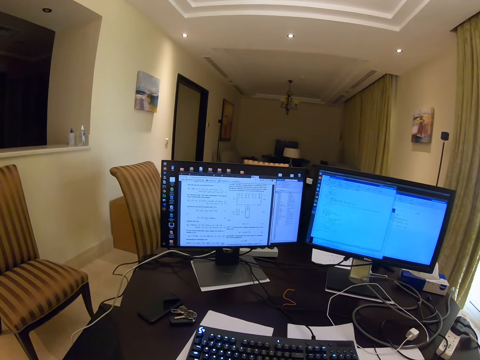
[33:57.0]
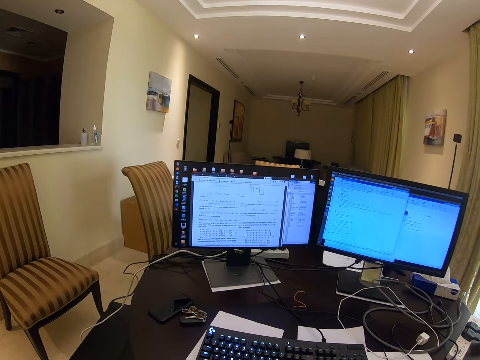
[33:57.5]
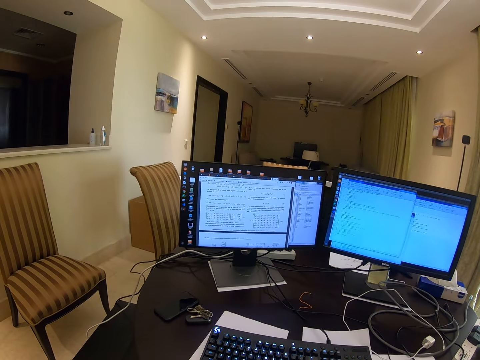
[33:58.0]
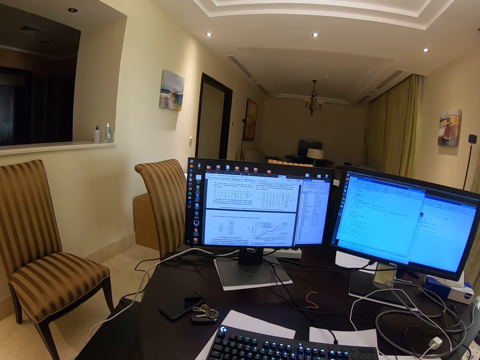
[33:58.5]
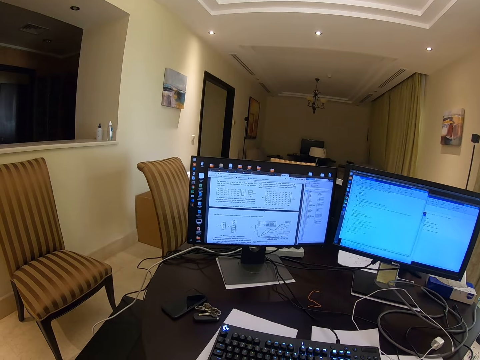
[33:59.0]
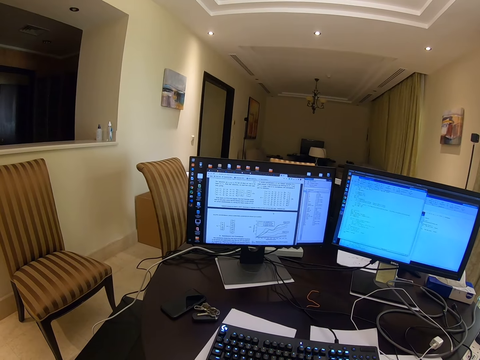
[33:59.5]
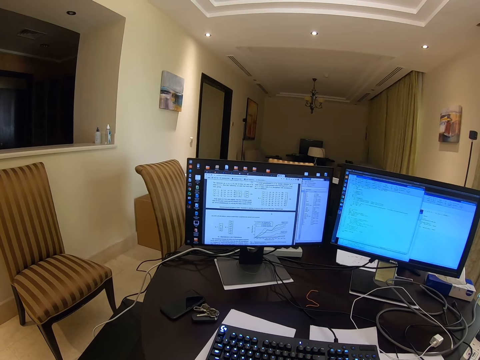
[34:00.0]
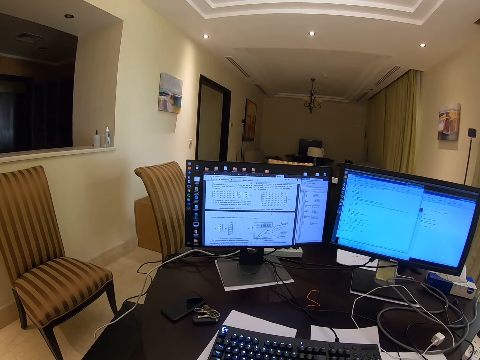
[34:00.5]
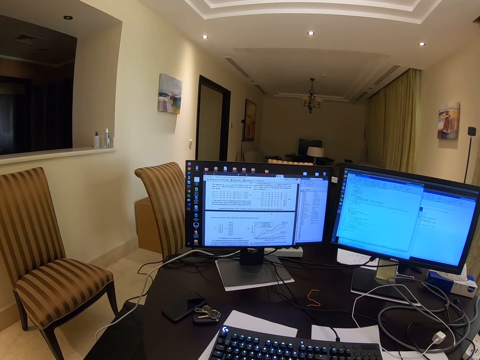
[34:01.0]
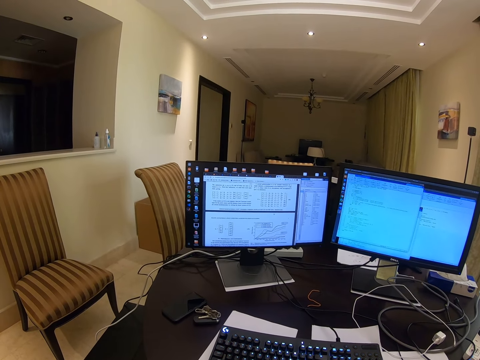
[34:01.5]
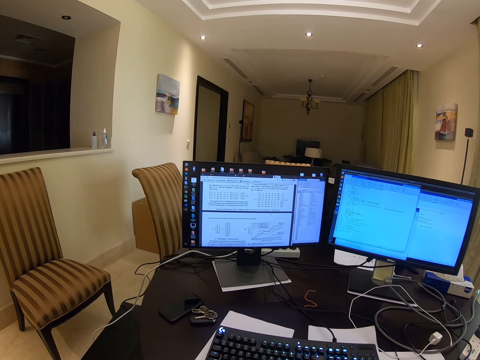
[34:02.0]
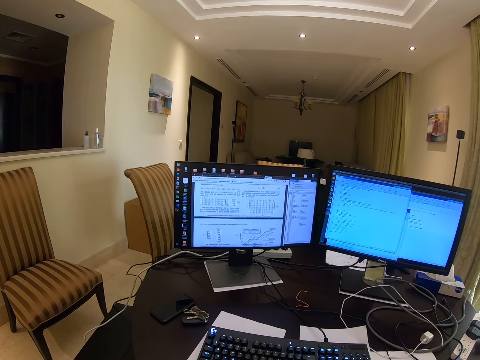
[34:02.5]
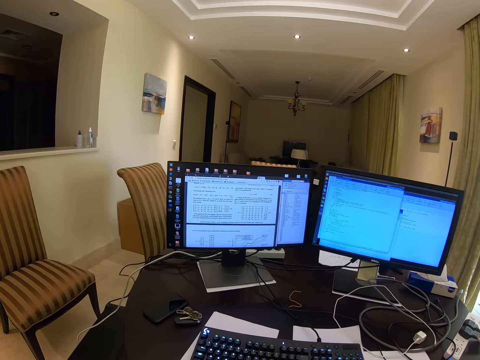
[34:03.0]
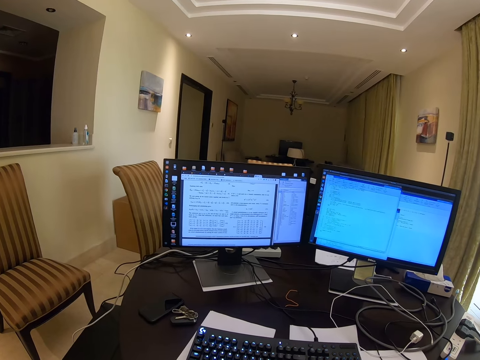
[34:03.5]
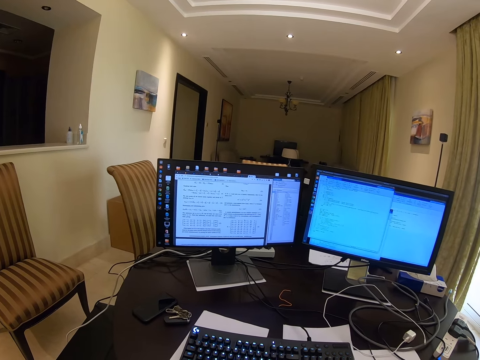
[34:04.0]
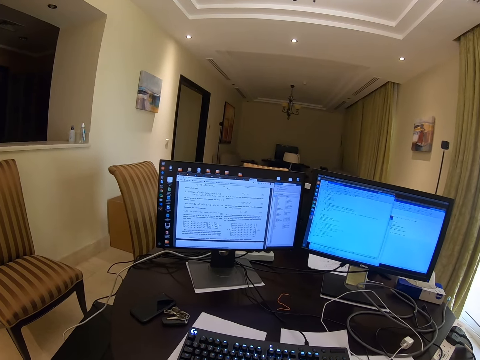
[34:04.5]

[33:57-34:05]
The camera wearer uses the desktop.

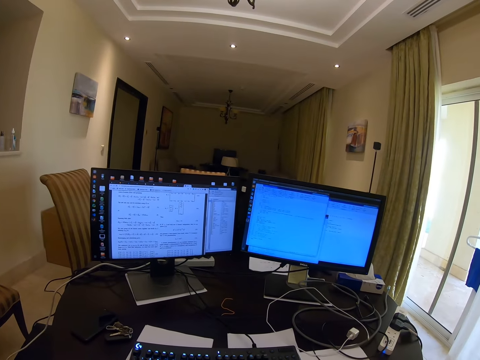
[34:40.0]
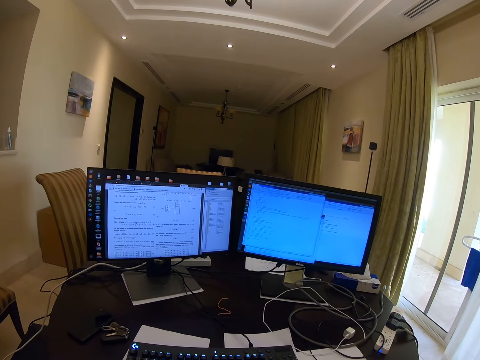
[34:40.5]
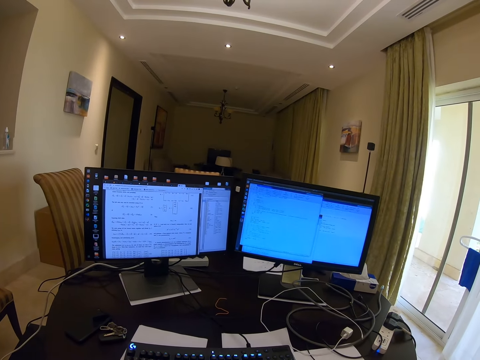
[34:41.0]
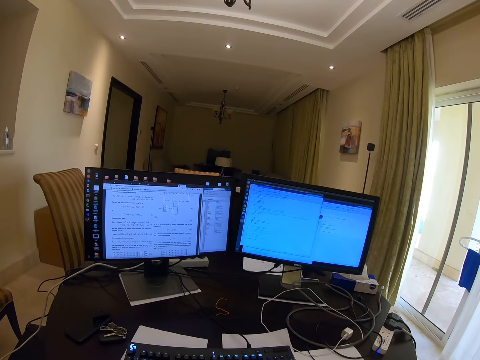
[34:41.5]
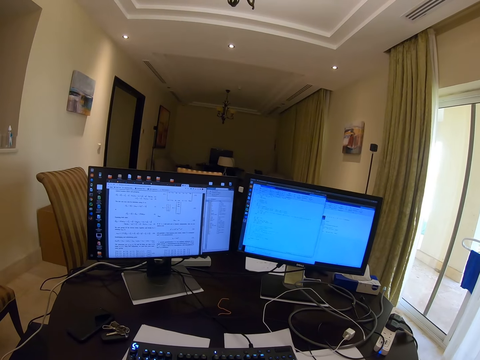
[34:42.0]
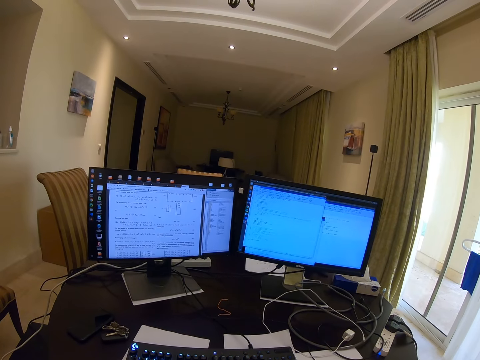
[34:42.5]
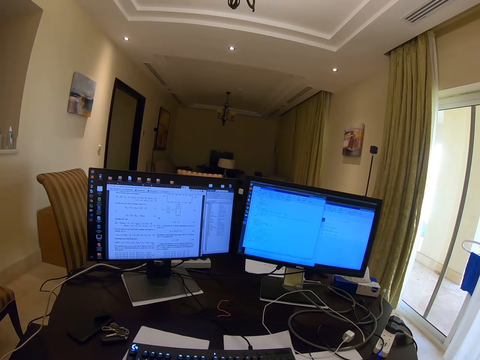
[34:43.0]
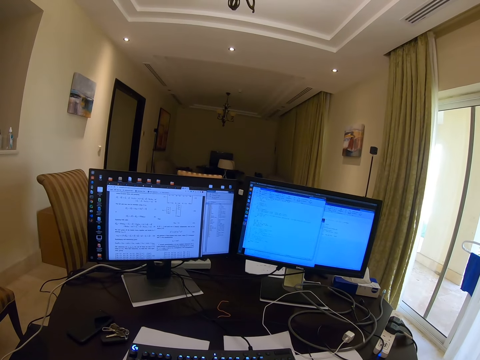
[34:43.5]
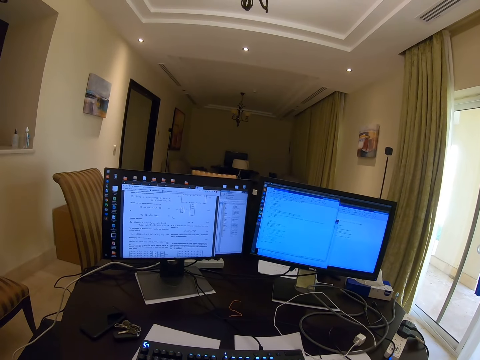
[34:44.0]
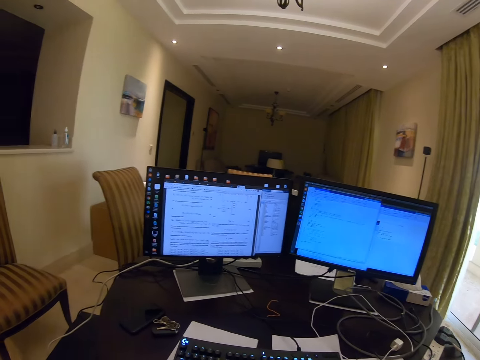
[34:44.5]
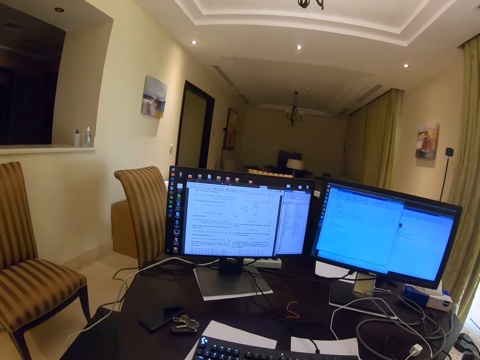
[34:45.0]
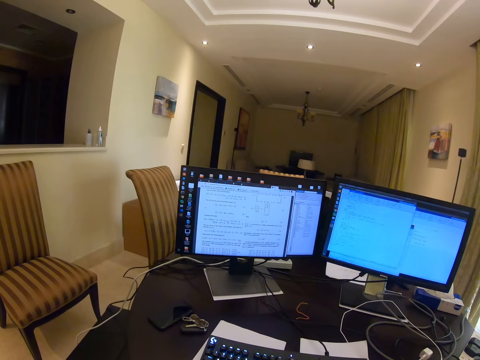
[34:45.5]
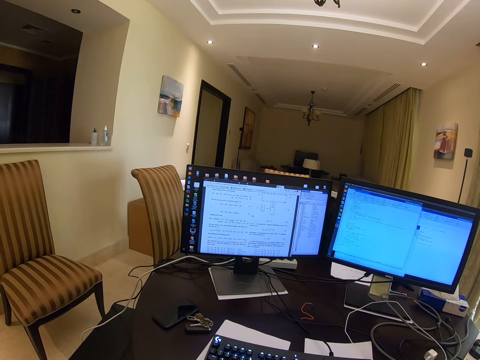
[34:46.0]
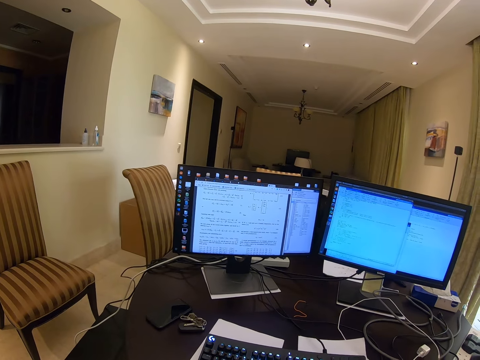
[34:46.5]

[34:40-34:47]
The camera wearer looks around.

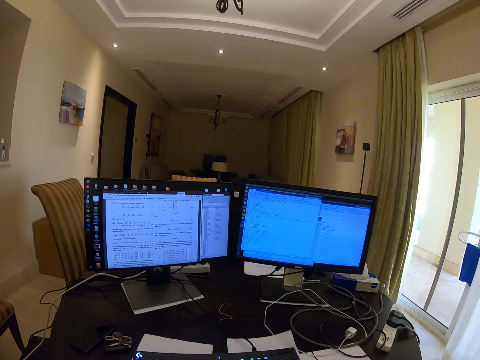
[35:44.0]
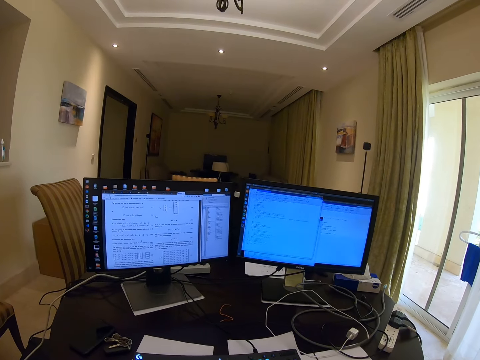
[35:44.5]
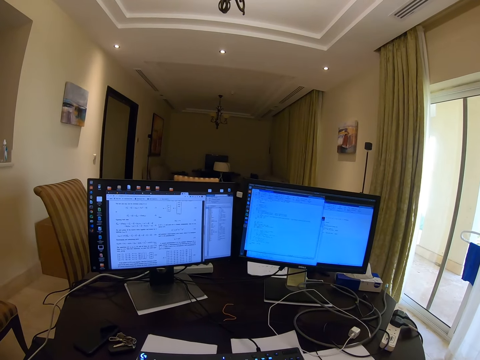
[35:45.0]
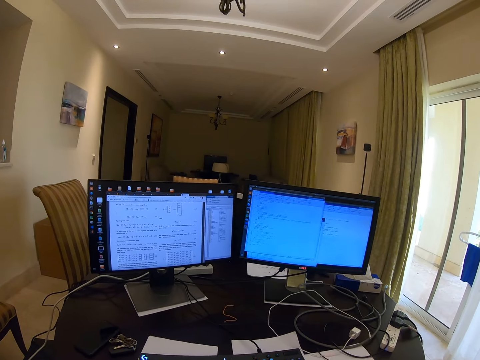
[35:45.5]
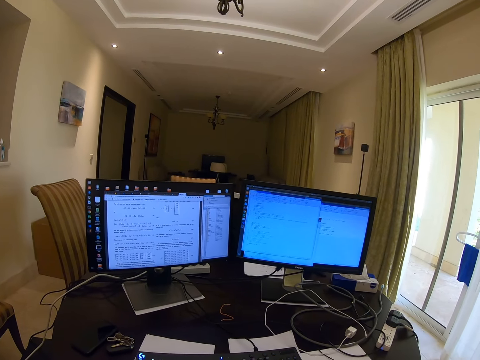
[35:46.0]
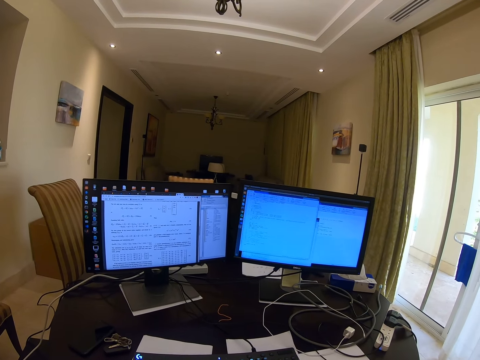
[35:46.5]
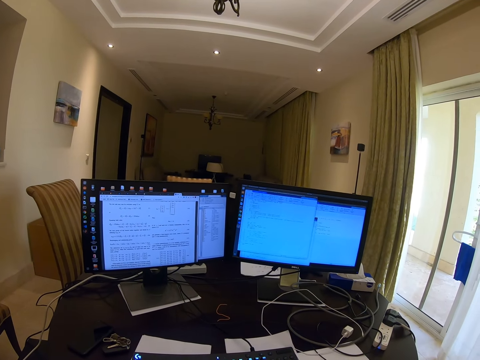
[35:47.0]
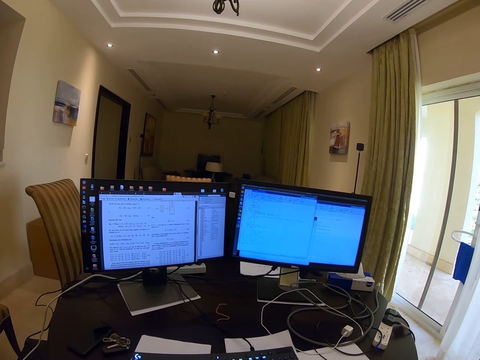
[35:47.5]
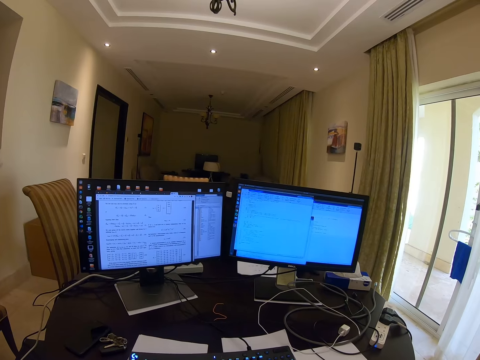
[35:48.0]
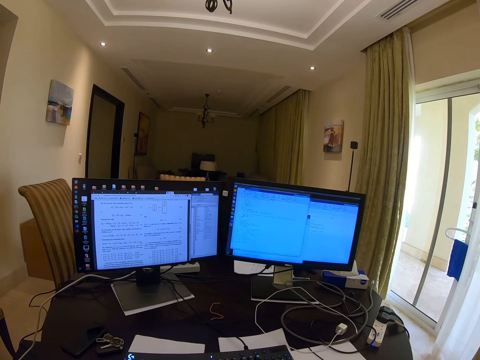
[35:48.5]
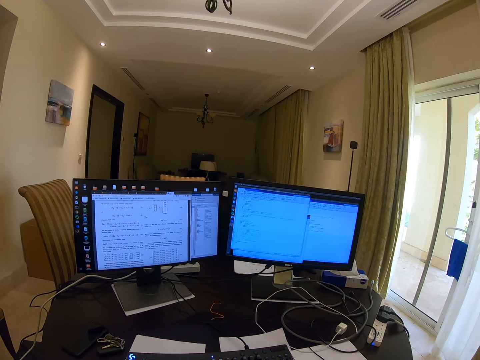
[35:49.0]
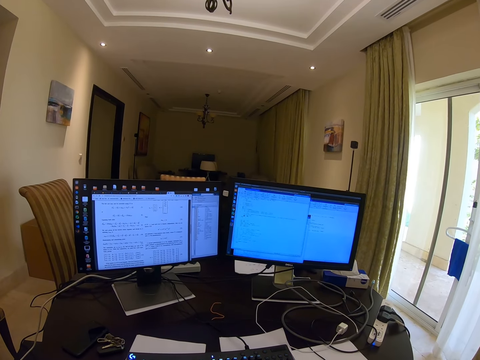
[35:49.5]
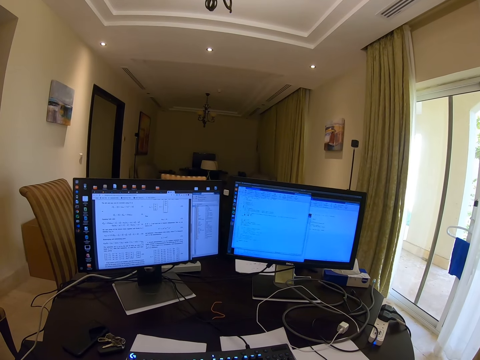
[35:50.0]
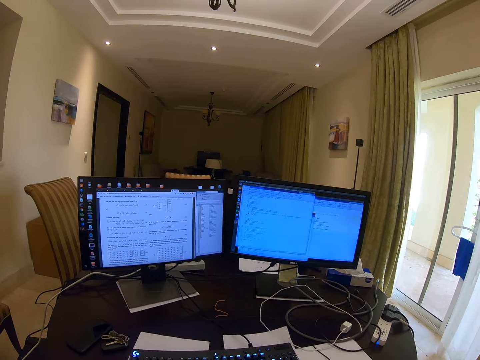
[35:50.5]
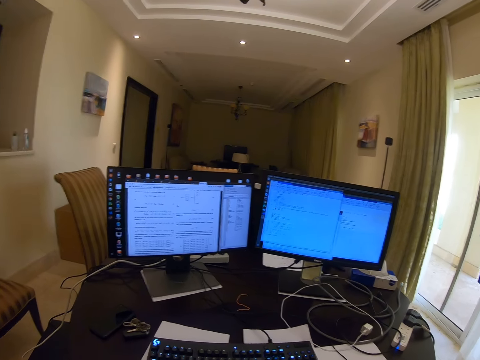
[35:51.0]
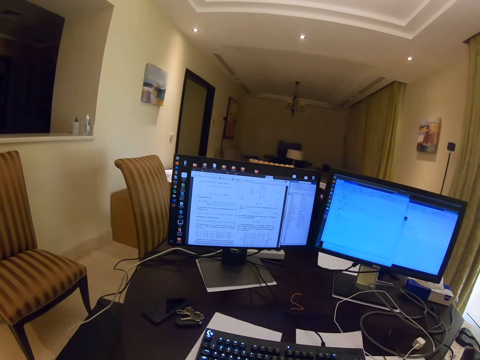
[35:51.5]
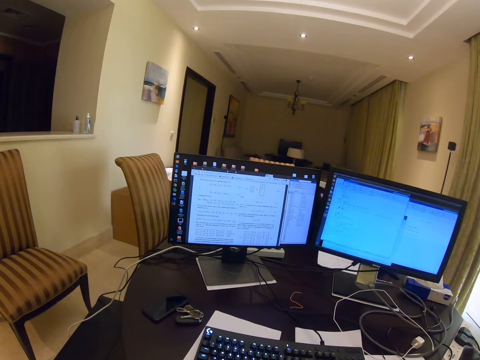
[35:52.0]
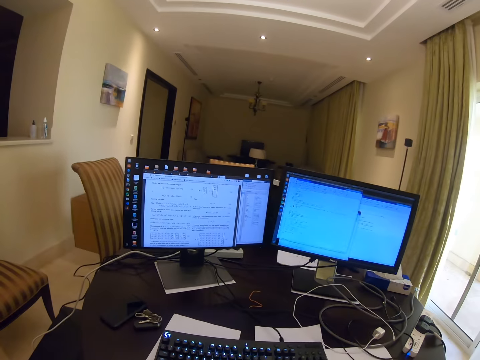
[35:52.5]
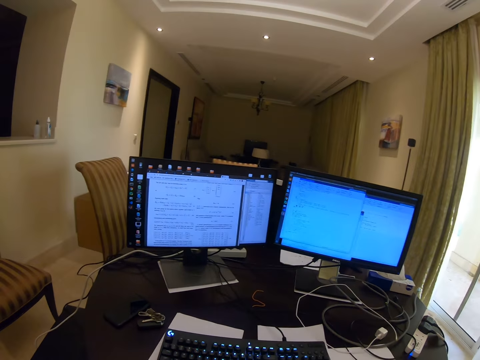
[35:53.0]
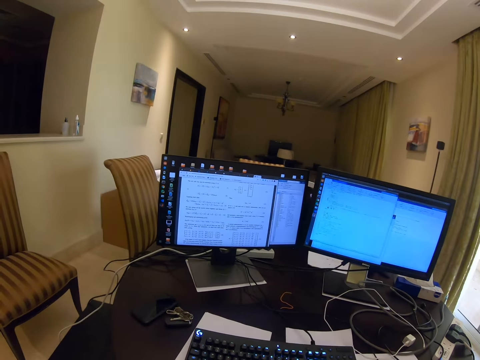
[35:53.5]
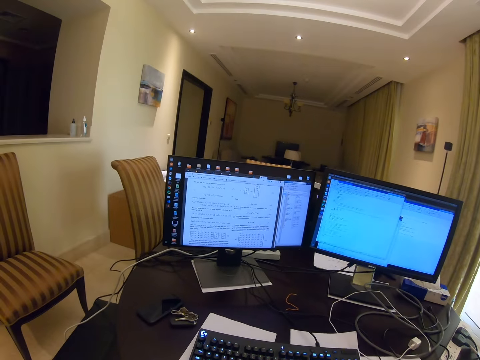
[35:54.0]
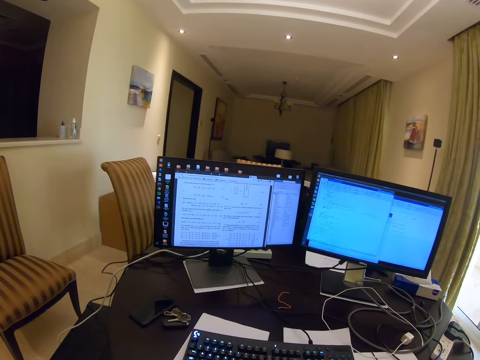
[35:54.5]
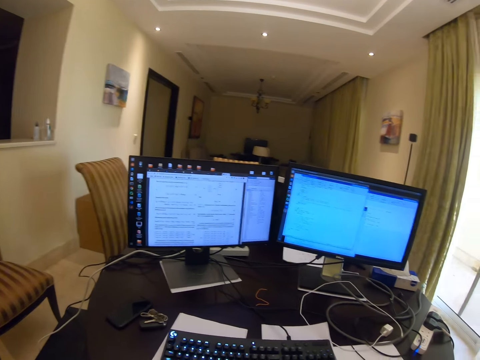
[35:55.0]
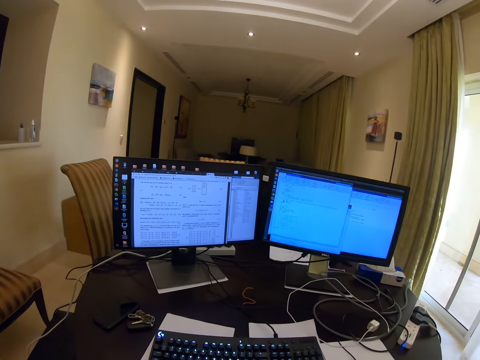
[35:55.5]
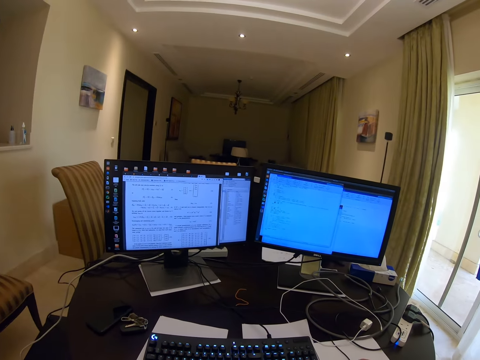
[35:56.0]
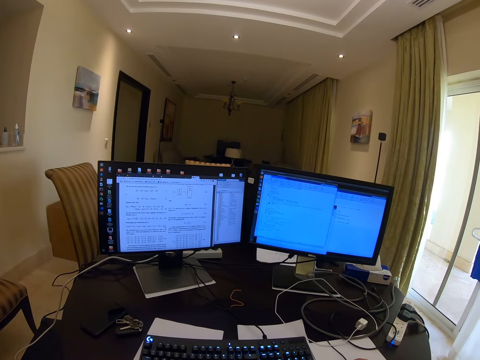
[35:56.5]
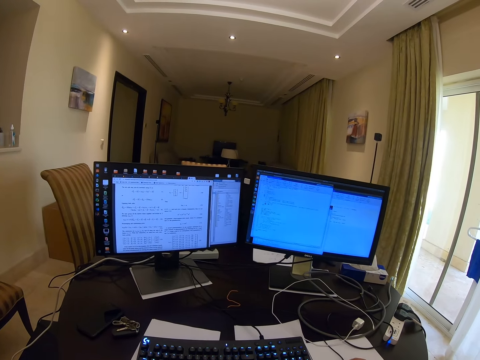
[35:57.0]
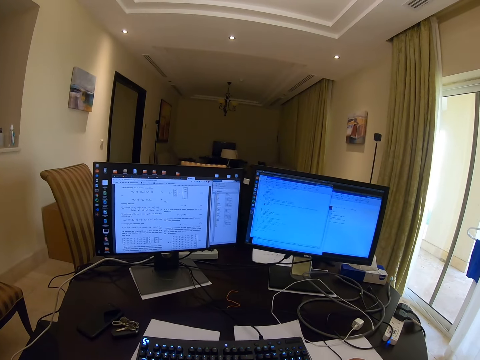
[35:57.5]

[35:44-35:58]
The camera wearer uses the desktop. They look around.
